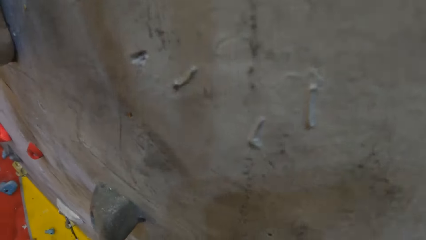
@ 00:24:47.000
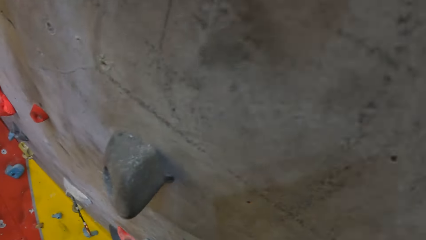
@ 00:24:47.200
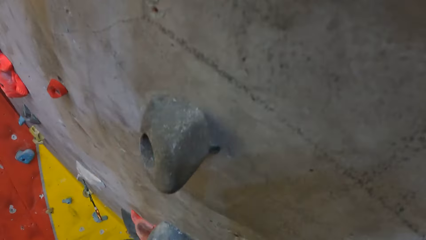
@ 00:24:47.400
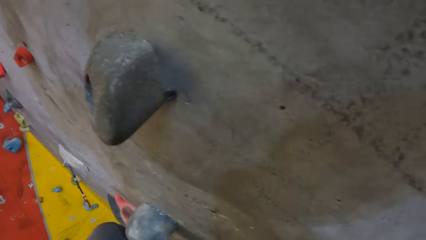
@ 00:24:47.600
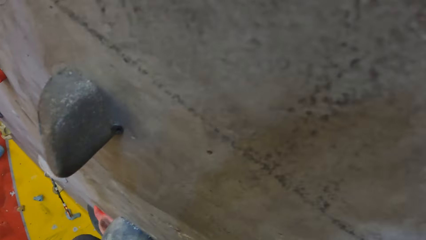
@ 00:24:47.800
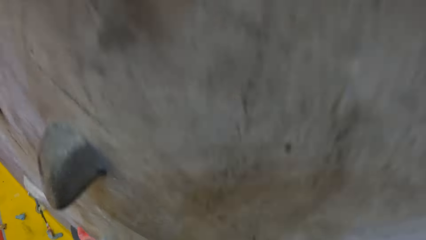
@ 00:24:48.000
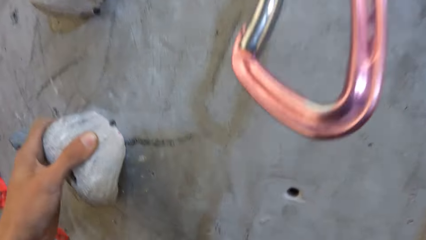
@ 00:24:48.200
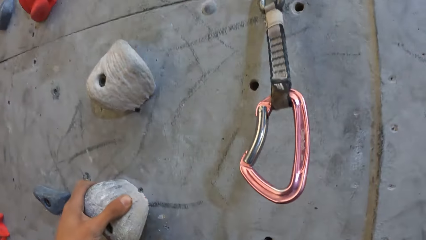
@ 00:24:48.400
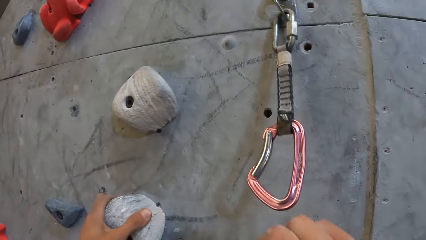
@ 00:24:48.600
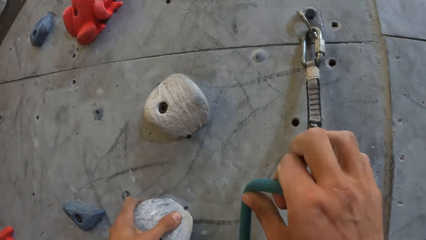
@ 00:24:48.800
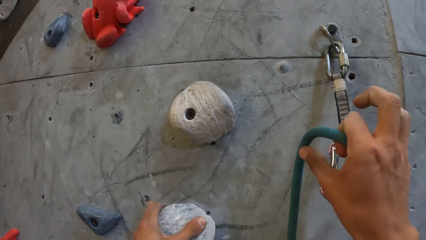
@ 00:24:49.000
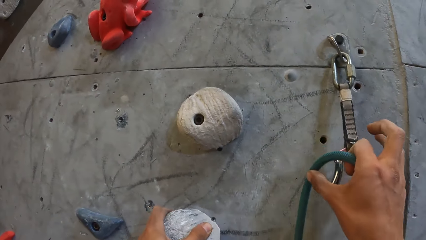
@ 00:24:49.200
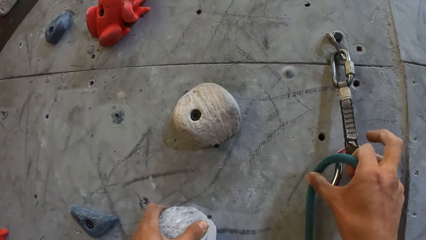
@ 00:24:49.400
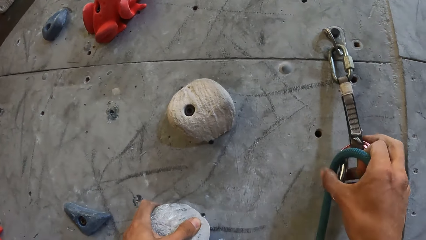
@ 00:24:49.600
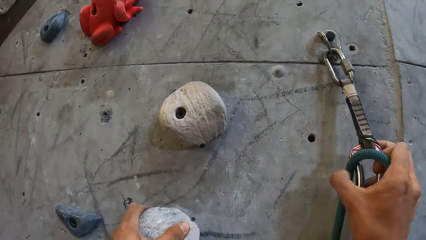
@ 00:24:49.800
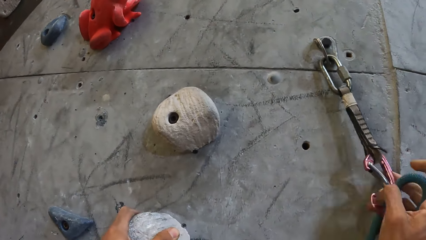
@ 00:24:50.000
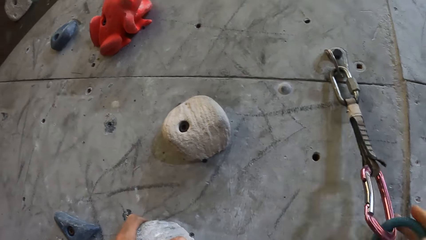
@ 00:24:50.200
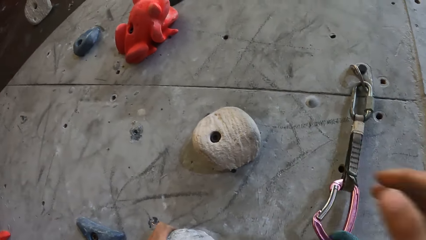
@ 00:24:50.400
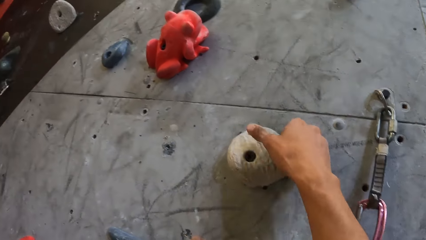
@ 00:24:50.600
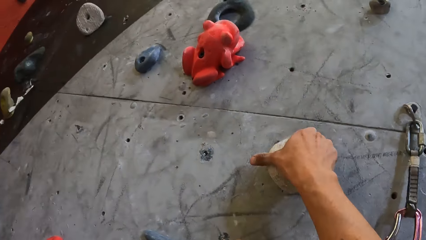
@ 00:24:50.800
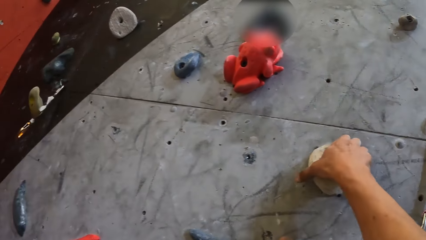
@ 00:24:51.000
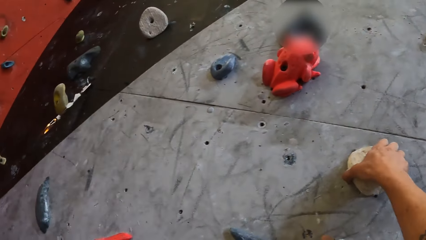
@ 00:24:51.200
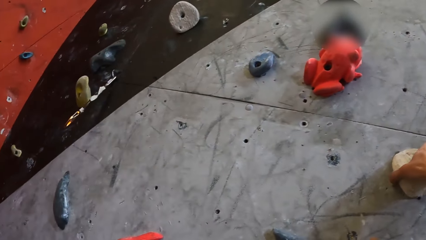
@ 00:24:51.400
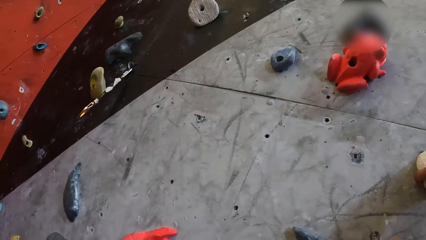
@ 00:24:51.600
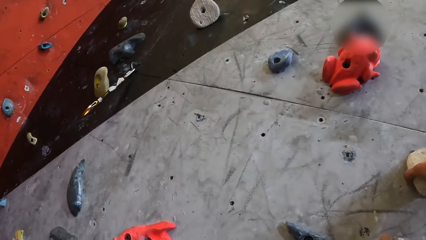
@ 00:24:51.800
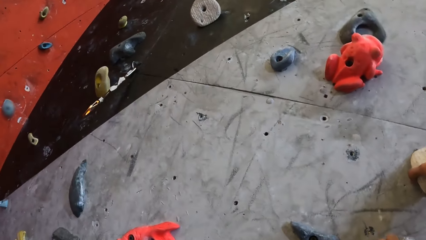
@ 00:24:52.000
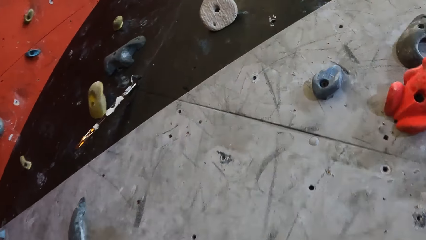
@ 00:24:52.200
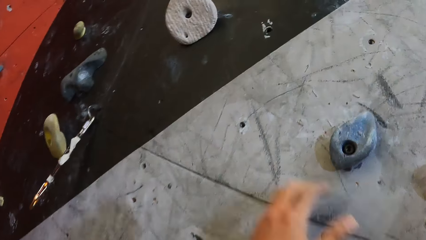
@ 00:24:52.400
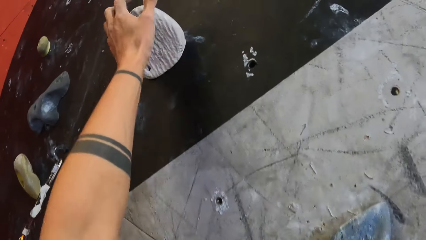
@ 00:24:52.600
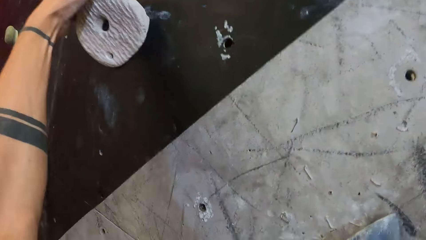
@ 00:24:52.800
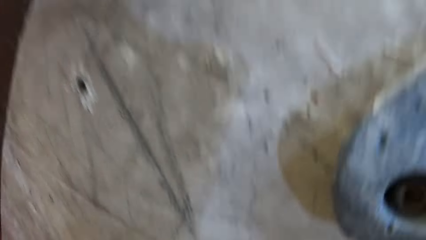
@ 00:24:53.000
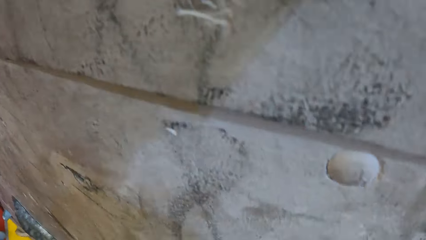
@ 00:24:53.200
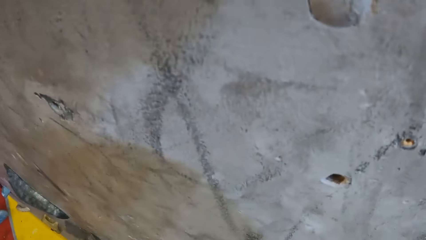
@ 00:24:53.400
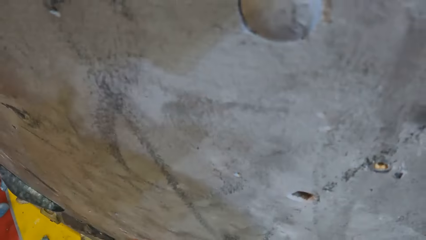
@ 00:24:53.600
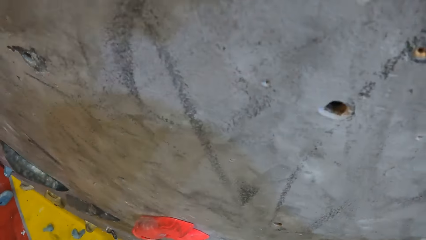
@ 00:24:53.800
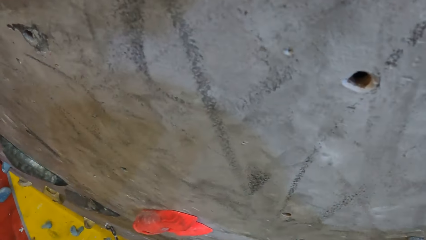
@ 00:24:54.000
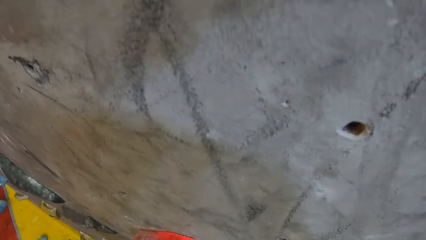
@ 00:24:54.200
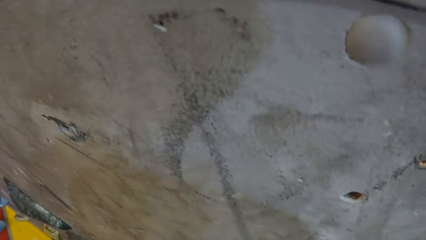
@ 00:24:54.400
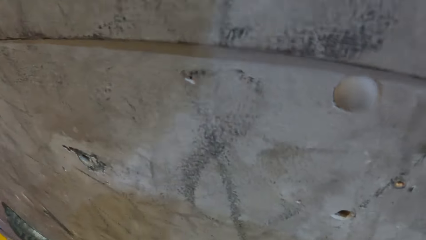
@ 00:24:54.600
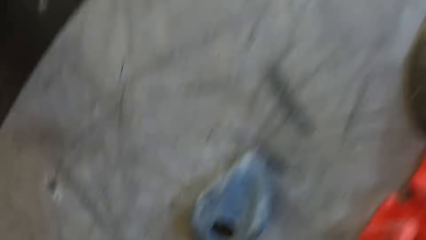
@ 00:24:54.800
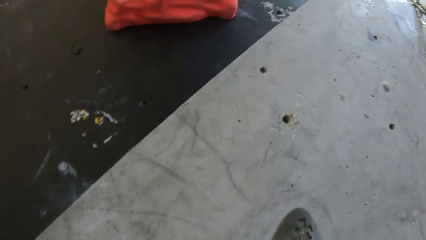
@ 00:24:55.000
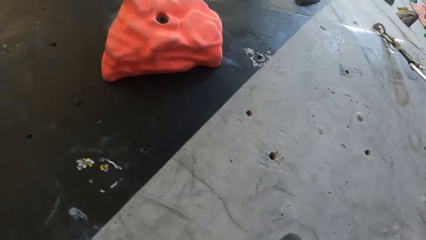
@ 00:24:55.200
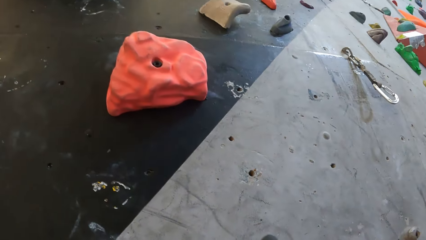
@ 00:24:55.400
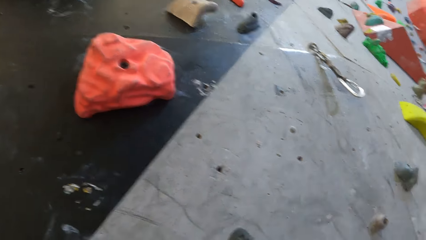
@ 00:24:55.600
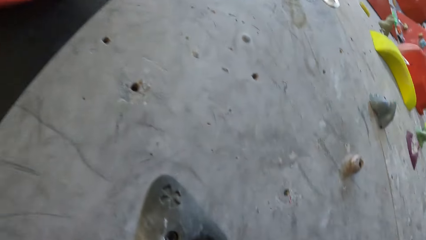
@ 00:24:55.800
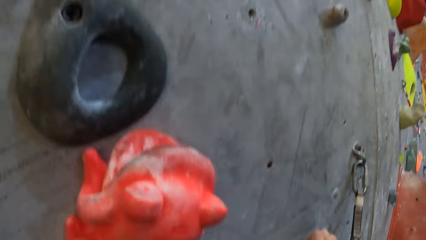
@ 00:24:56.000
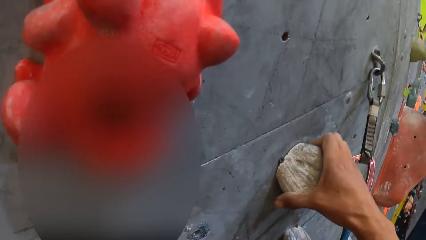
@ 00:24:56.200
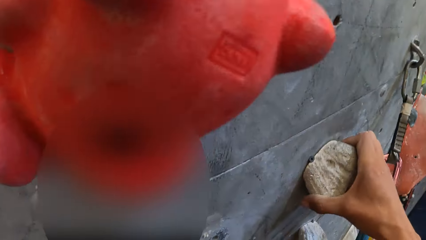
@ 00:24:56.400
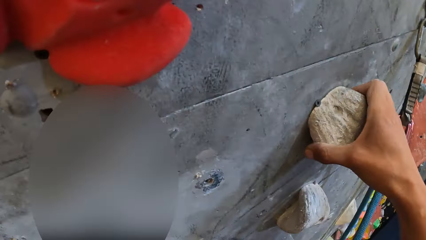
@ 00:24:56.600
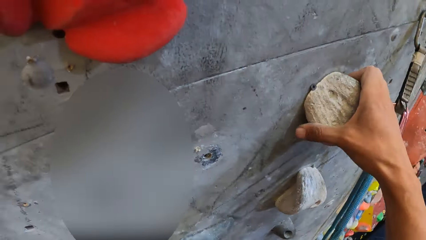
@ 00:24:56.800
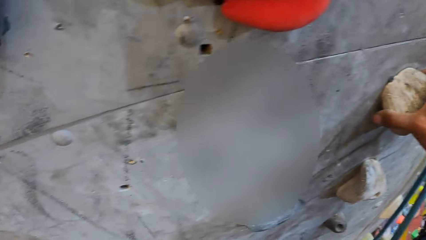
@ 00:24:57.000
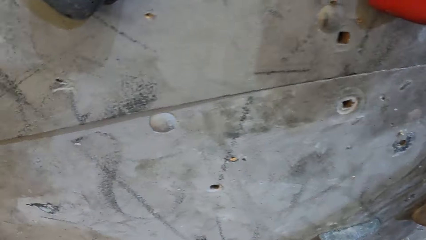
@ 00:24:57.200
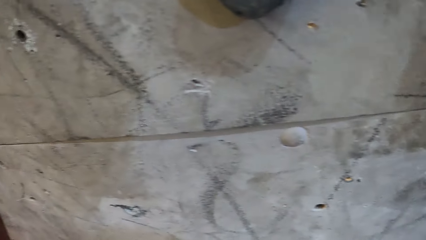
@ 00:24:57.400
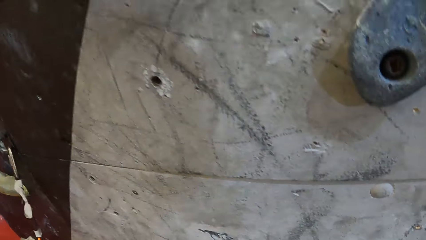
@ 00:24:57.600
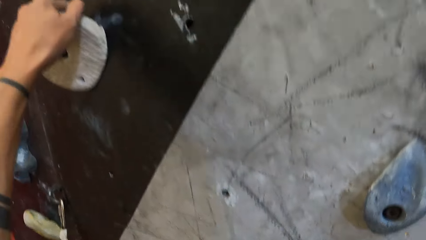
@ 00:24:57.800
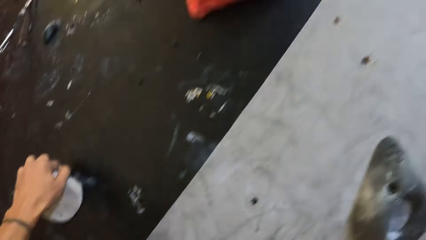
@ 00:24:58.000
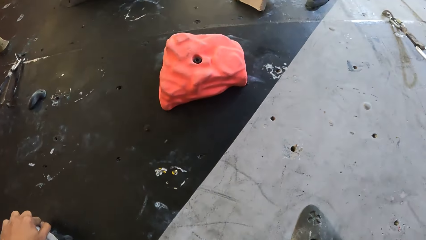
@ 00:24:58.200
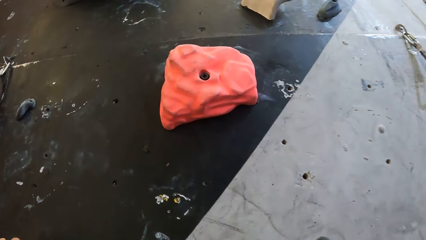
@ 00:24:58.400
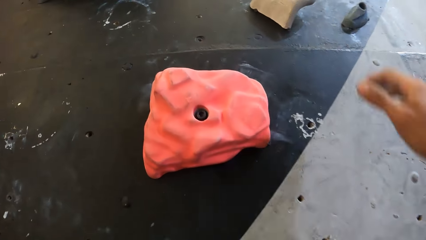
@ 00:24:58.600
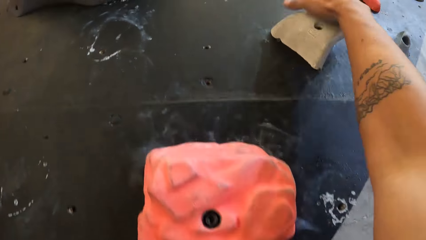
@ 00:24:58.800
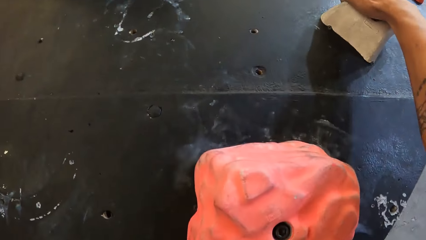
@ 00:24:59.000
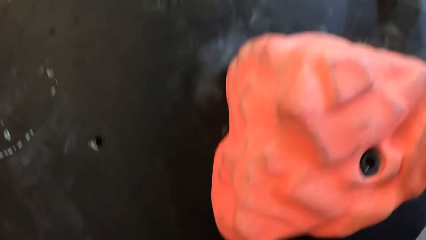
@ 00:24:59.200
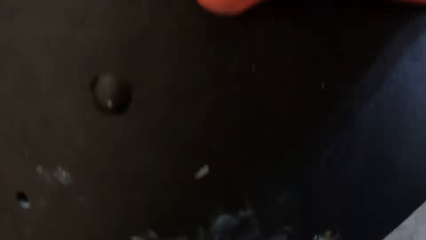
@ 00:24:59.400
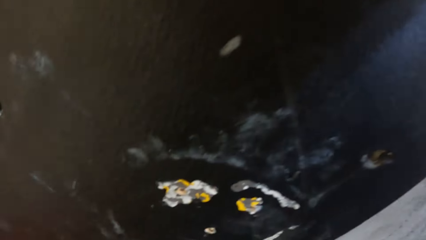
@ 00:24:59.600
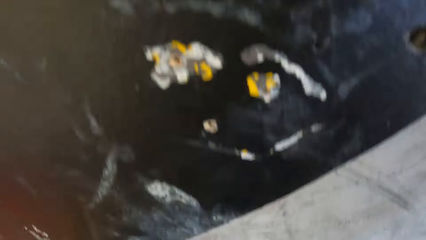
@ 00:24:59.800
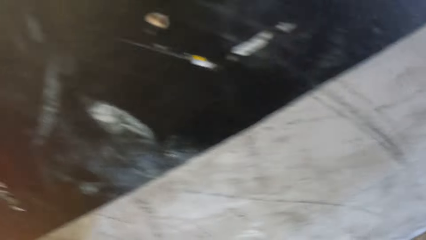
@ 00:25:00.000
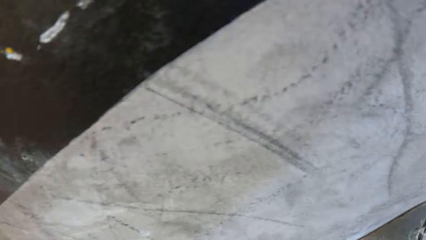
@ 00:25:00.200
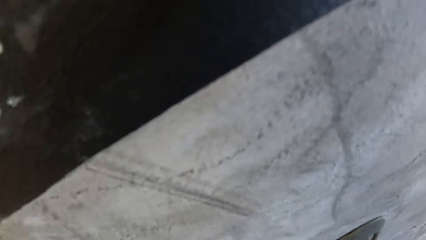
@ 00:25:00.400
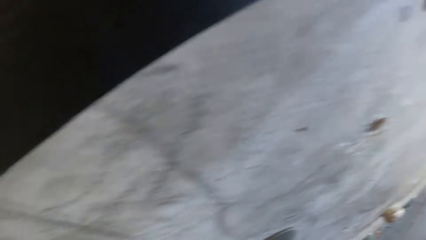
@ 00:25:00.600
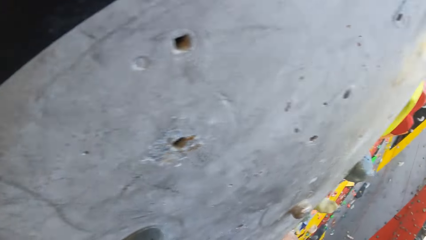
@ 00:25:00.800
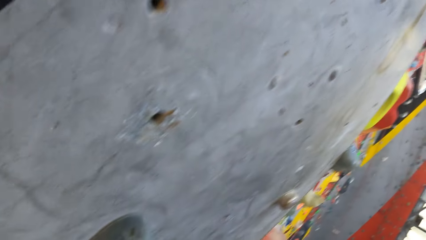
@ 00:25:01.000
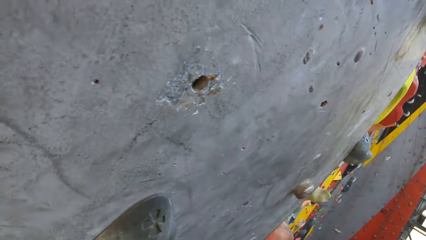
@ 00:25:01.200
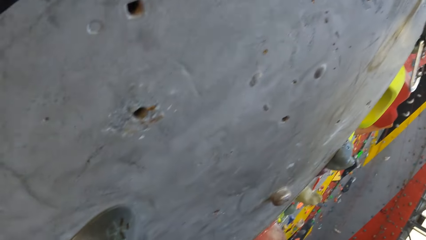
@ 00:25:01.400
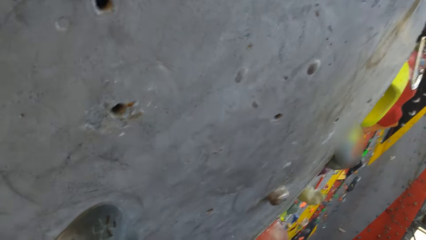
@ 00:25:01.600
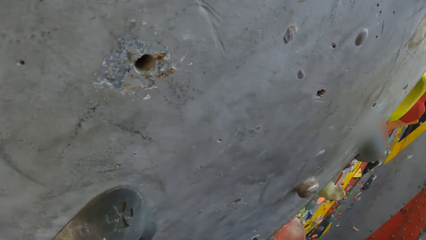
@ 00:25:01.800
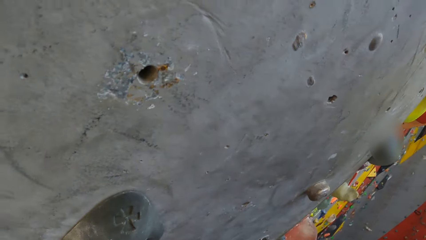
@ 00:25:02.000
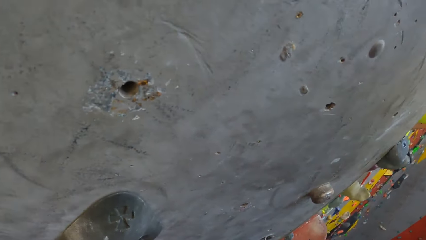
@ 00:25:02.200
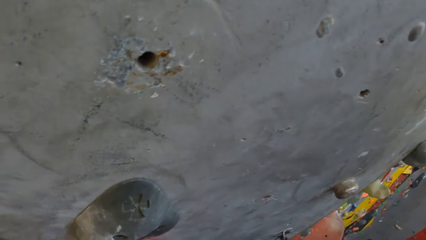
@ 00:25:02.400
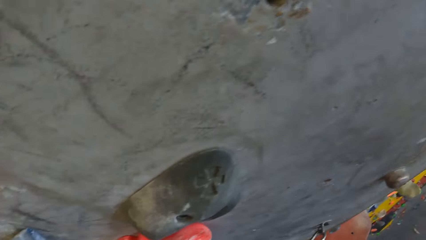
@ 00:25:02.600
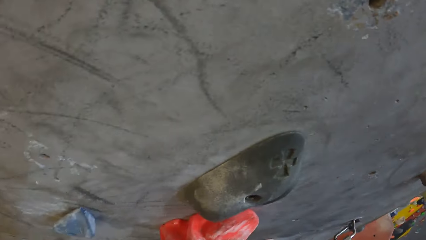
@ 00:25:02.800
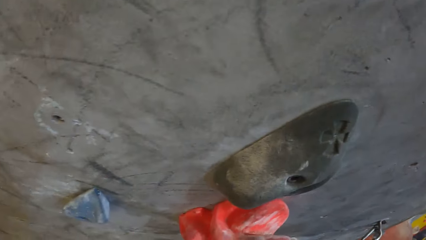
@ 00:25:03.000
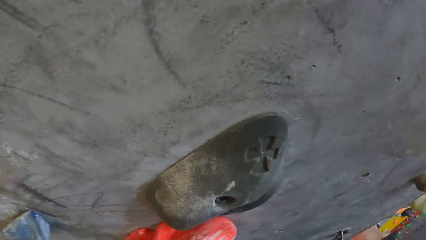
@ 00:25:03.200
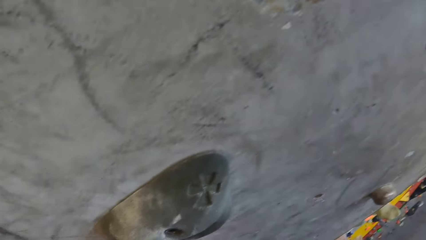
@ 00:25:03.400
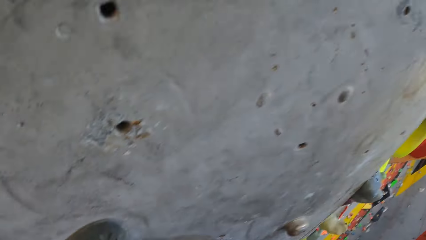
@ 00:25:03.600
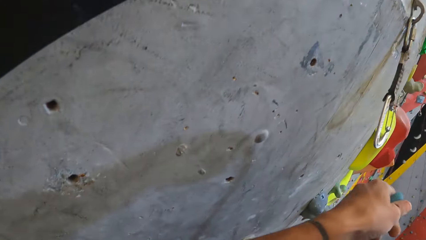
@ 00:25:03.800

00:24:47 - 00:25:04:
The camera wearer puts the climbing rope on the quickdraw. They hold a climbing hold with the right hand. They climb the climbing wall. They hold a climbing hold with the left hand. They hold a climbing hold with the right hand.
